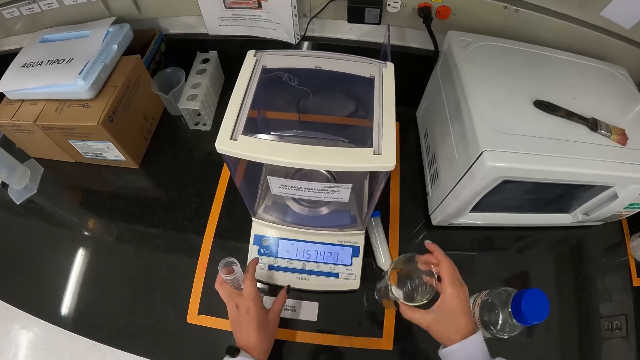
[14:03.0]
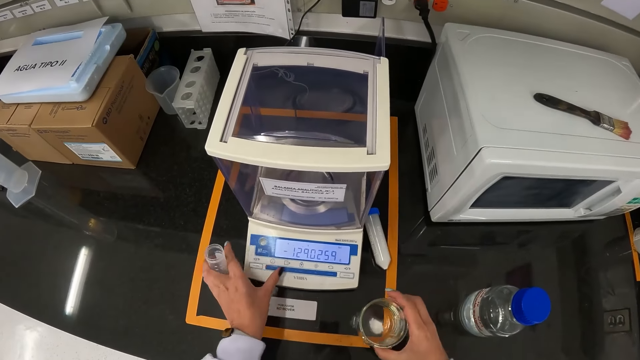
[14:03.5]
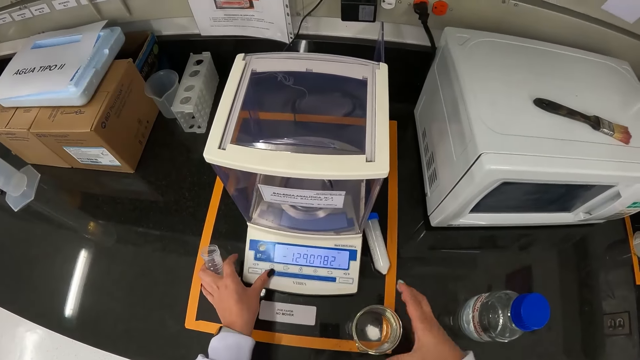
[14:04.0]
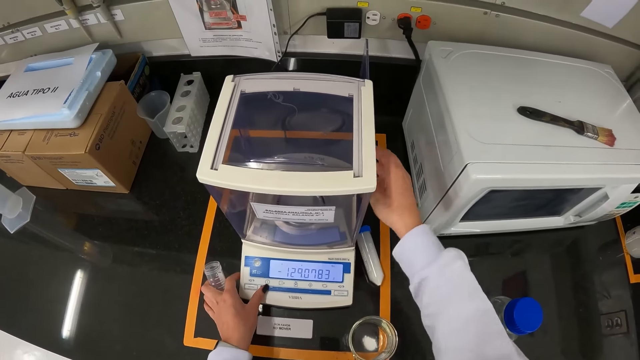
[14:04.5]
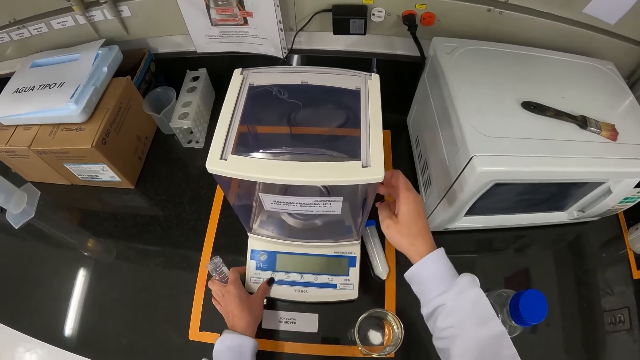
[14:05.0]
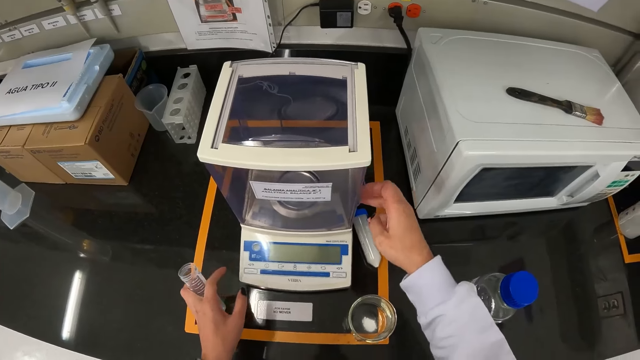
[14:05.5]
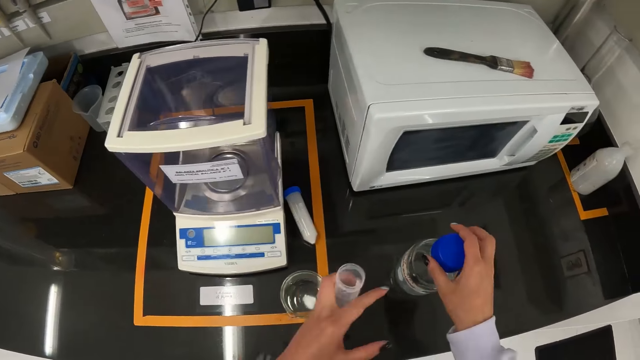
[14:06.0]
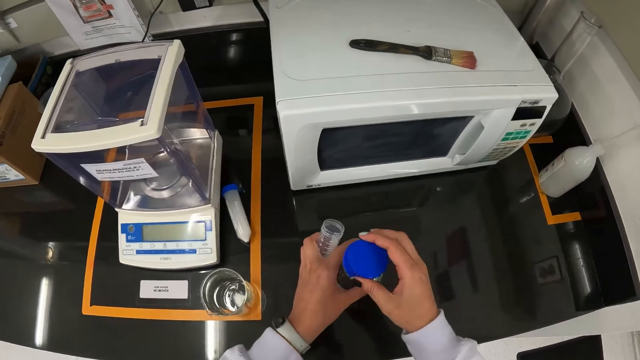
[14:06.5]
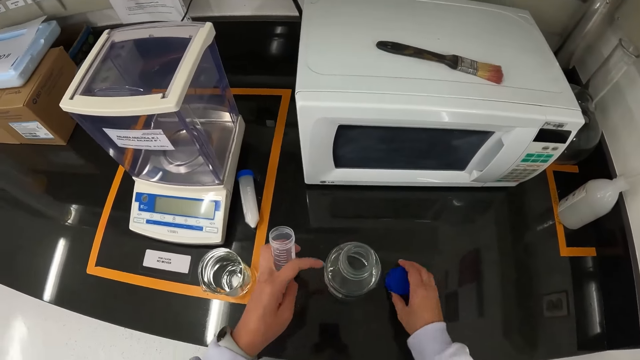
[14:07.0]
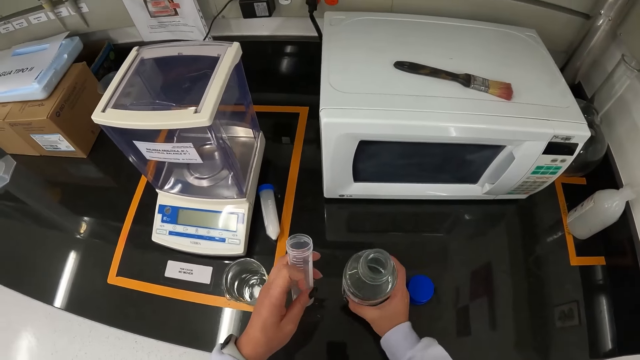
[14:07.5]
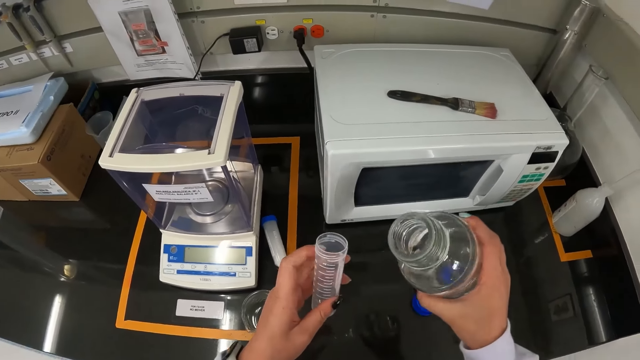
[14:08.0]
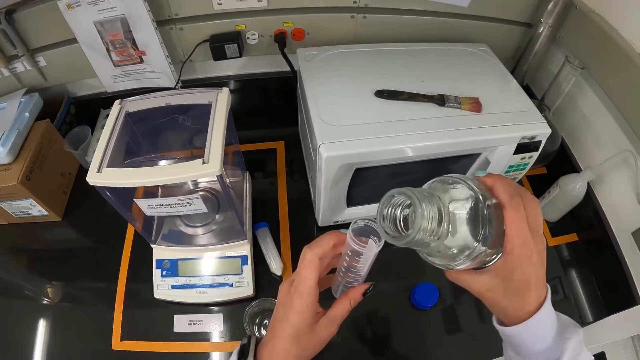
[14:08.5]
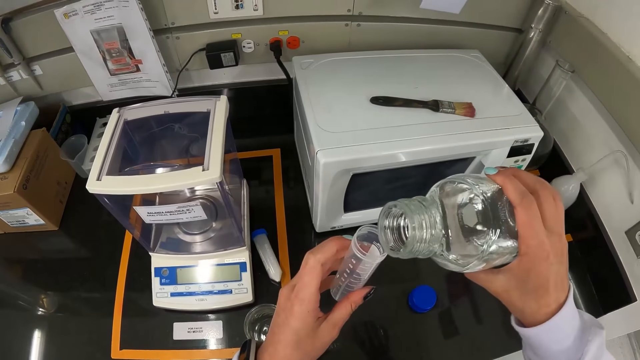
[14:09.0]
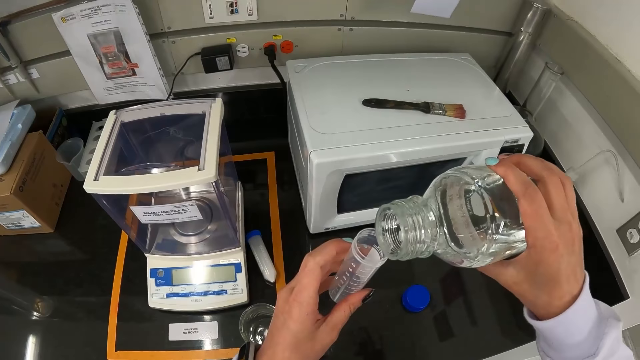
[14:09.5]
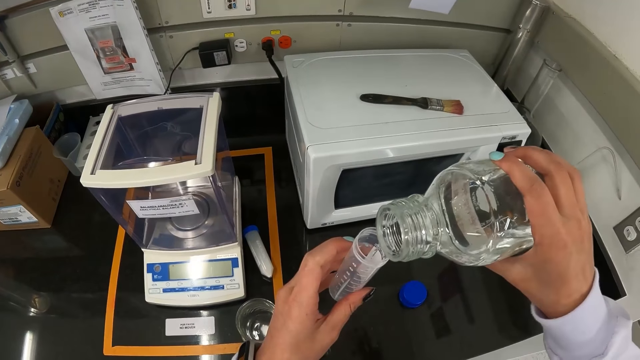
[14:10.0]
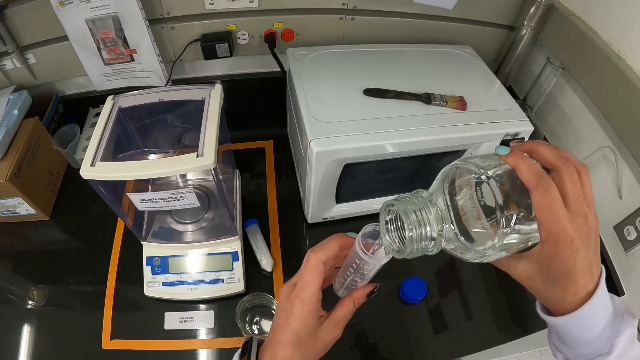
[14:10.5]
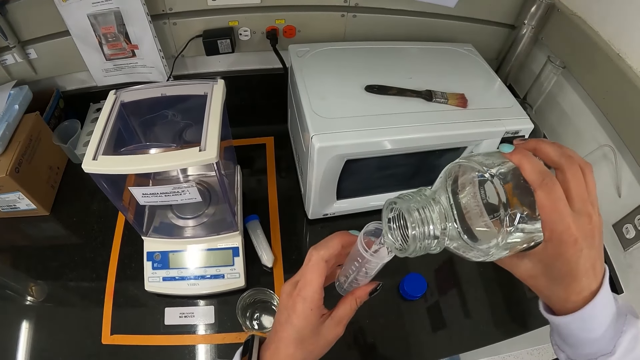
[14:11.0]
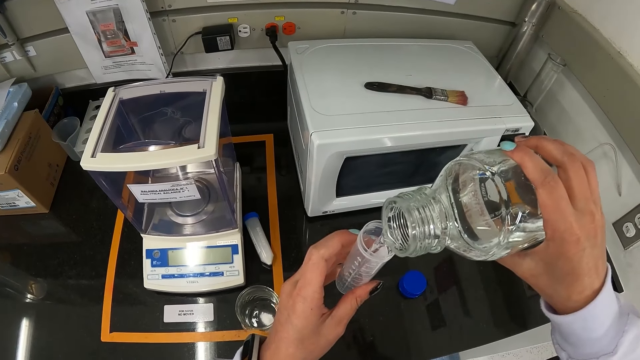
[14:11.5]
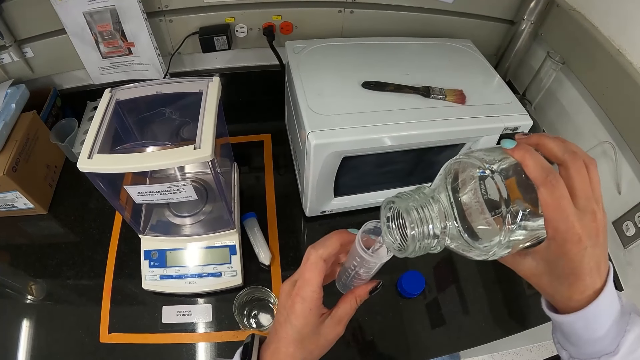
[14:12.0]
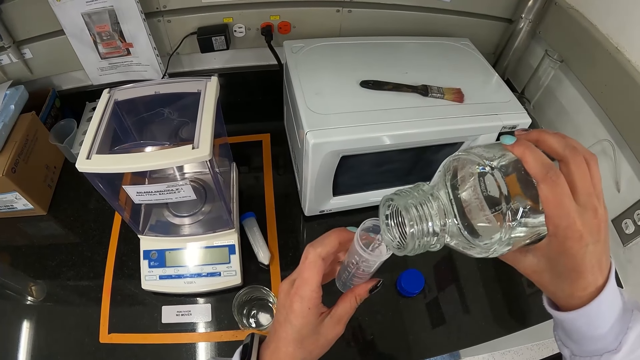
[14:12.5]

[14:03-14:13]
The camera wearer presses the buttons of the analytical balance with her left thumb. She drops the beaker on the laboratory table with her right hand. She closes the analytical balance with her right hand. She opens the reagent bottle on the laboratory table with her hands. She drops the cover of the reagent bottle on the laboratory table. She takes the reagent bottle on the laboratory table with her right hand. She pours reagent into the test tube in her left hand from the reagent bottle in her right hand.

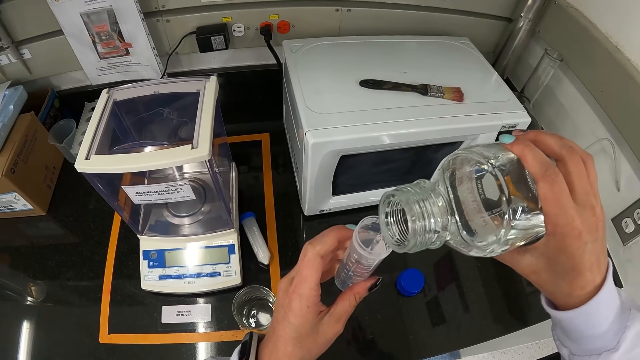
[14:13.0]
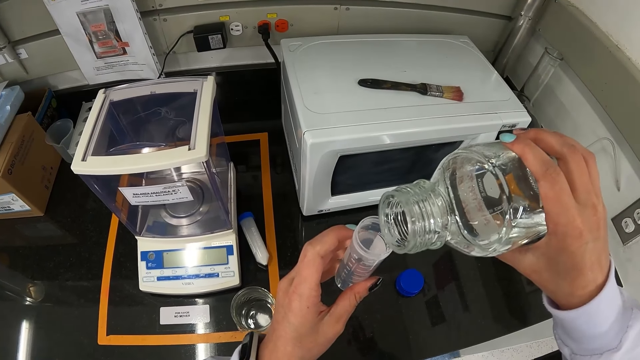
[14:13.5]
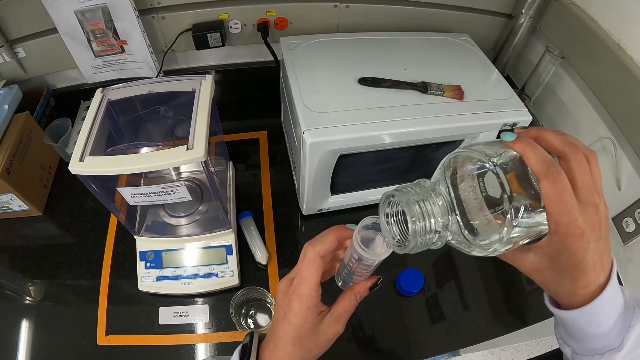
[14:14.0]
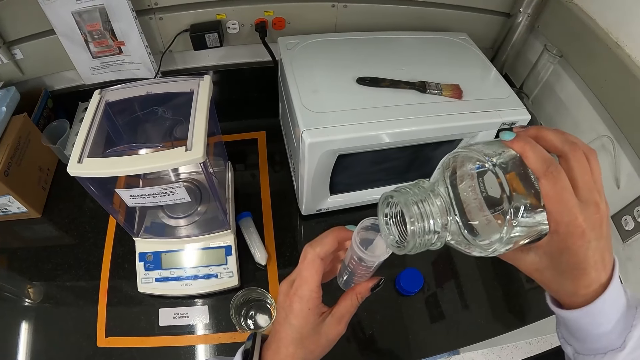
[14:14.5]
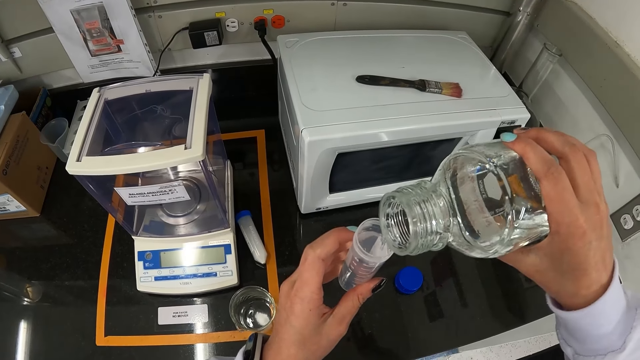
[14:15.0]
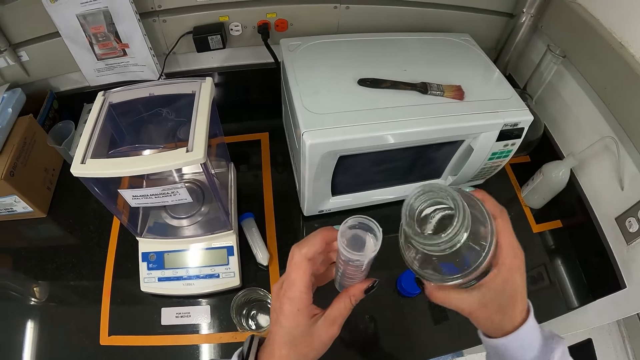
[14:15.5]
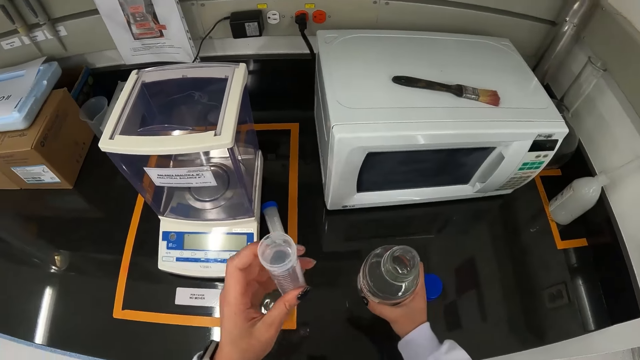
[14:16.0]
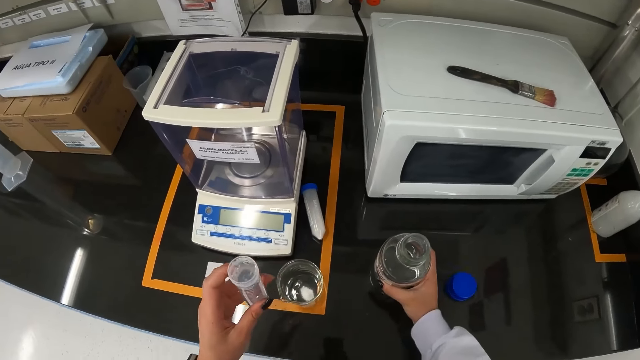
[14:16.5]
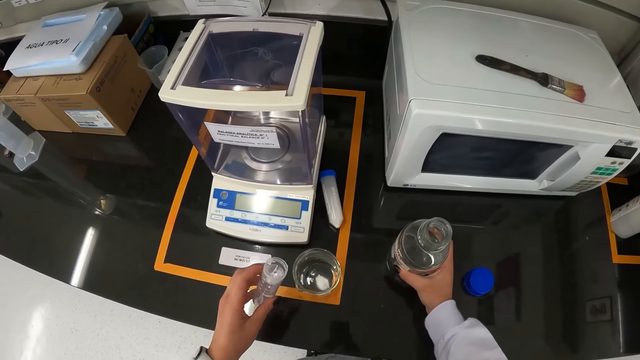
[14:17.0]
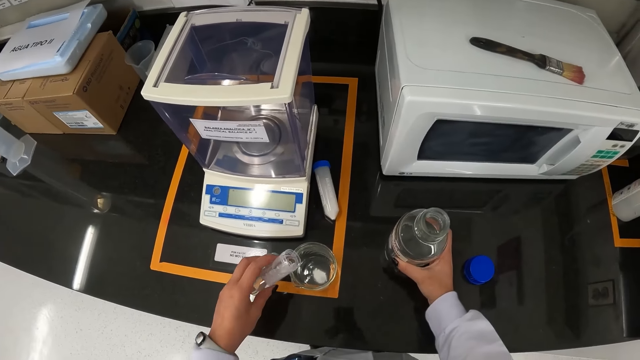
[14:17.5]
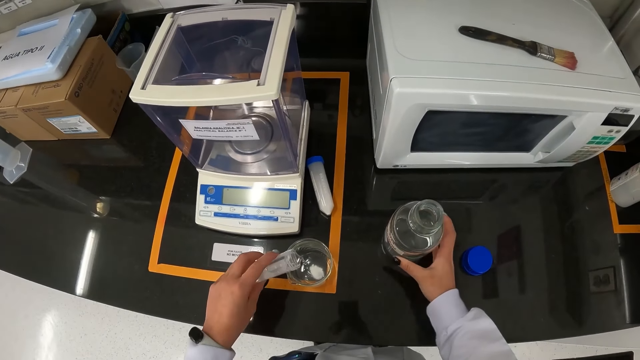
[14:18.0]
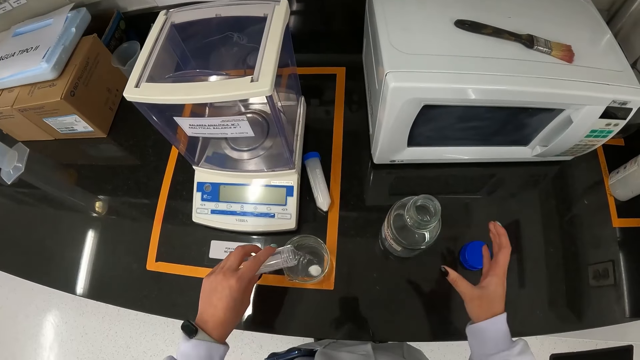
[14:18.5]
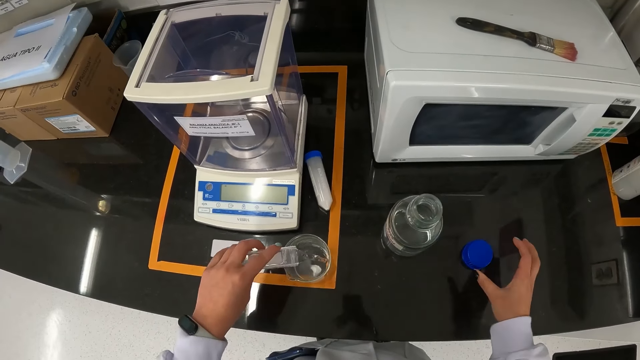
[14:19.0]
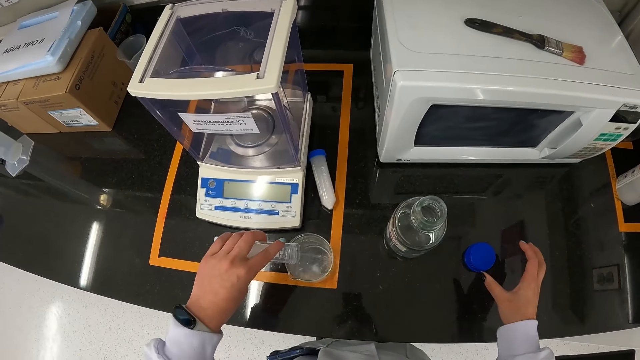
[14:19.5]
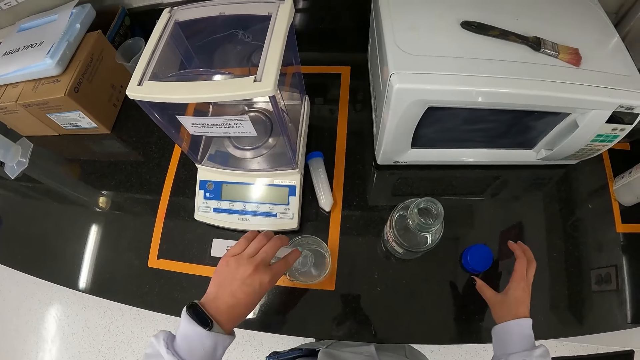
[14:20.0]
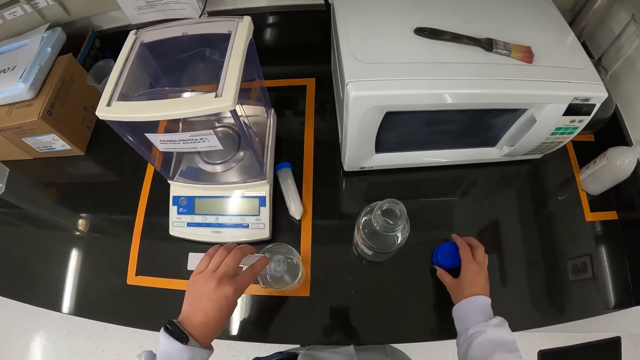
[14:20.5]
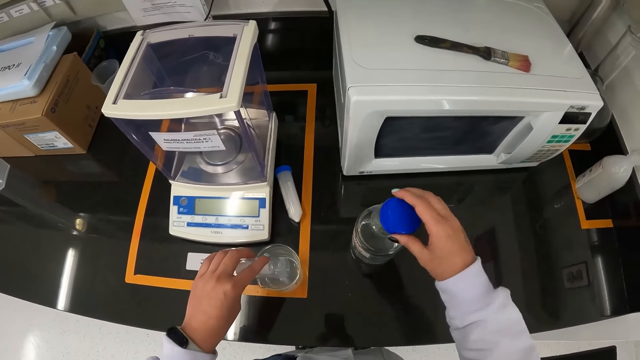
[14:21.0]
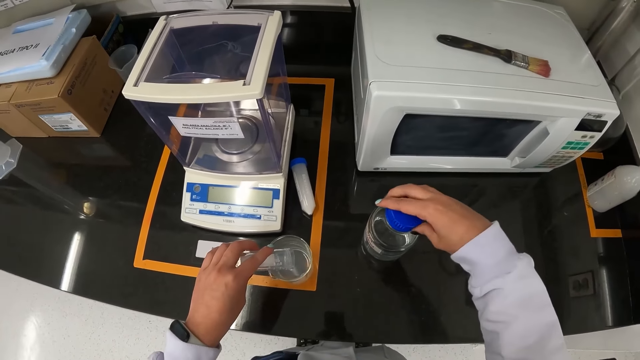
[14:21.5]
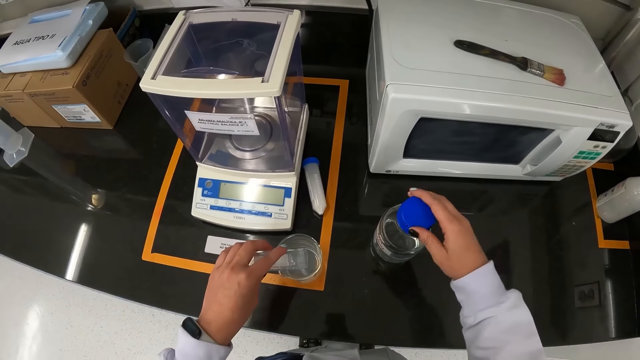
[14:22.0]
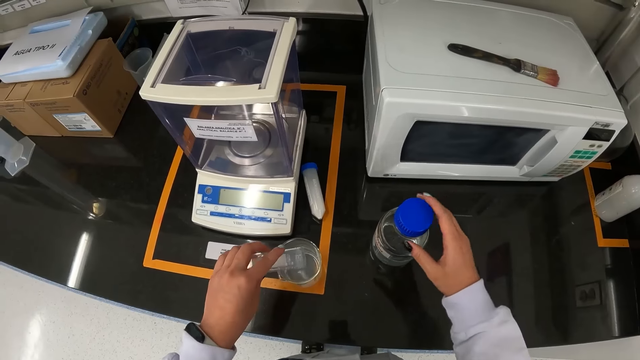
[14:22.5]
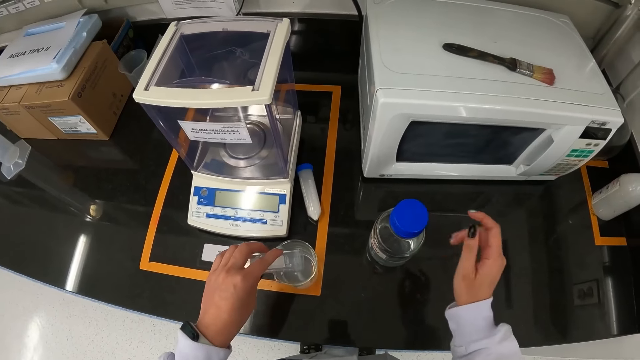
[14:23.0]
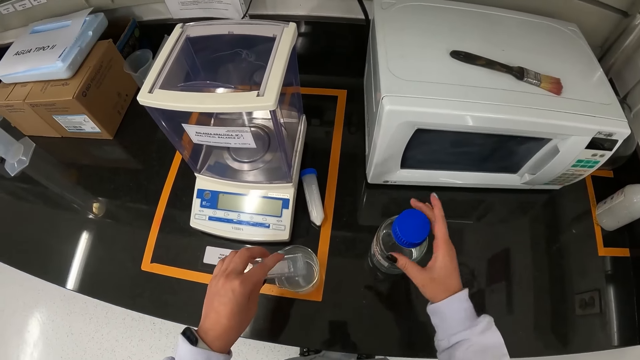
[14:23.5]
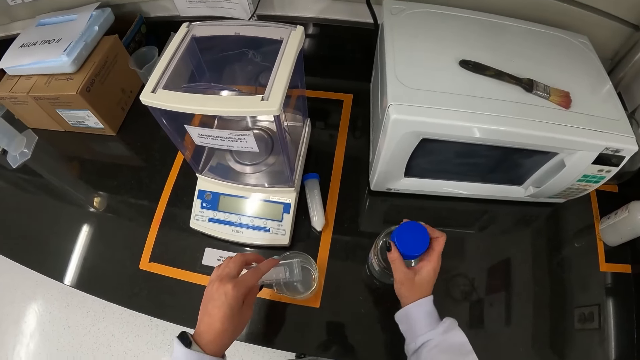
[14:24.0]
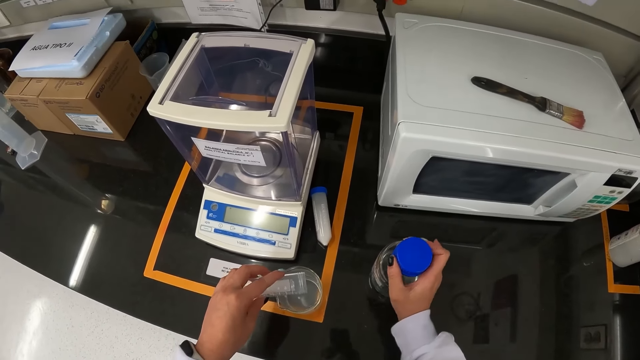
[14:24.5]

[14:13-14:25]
The camera wearer drops the reagent bottle on the laboratory table with her right hand. She pours the reagent from the test tube to the beaker on the laboratory table with her left hand. She takes the cover of the reagent bottle on the laboratory table with her right hand. She closes the reagent bottle on the laboratory table with her right hand.
